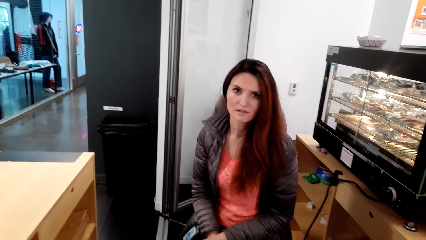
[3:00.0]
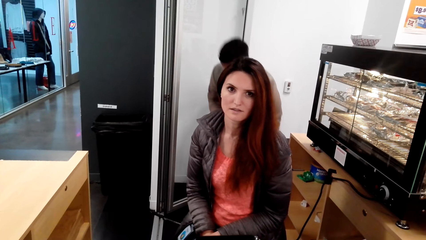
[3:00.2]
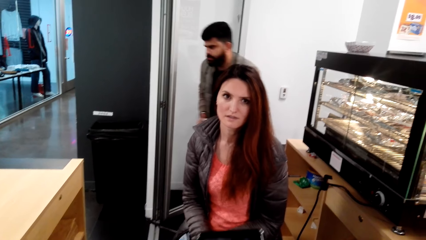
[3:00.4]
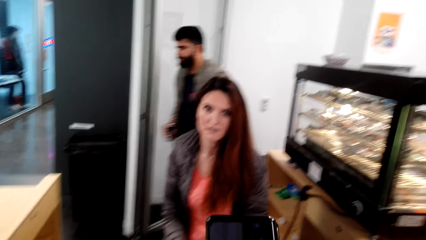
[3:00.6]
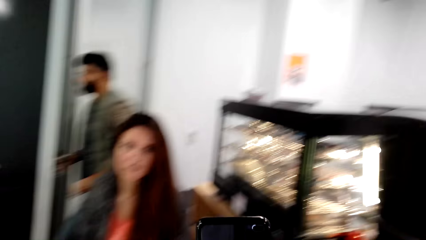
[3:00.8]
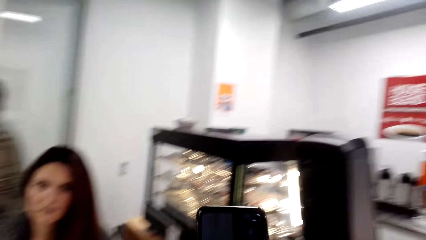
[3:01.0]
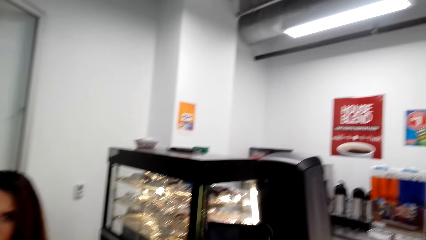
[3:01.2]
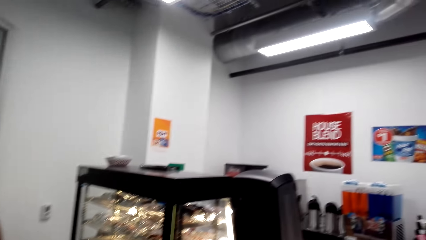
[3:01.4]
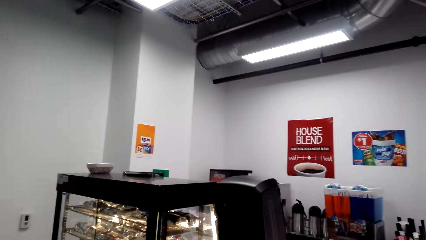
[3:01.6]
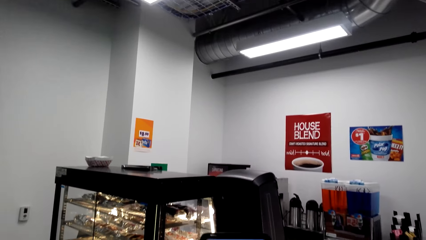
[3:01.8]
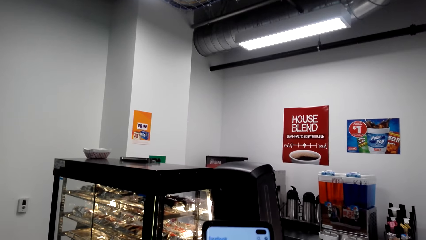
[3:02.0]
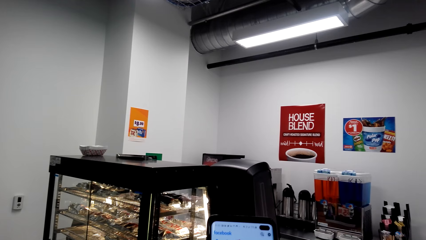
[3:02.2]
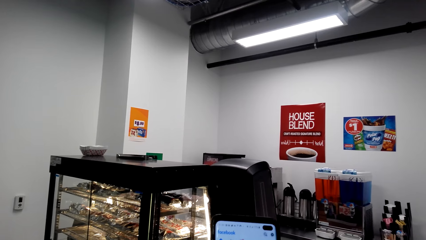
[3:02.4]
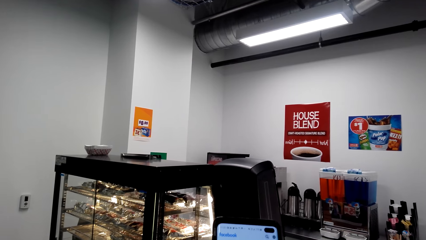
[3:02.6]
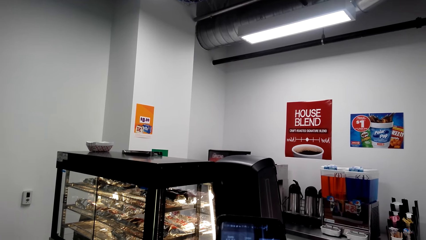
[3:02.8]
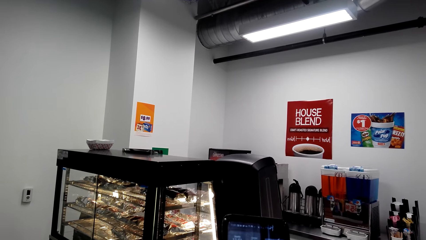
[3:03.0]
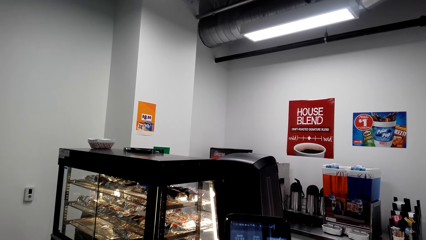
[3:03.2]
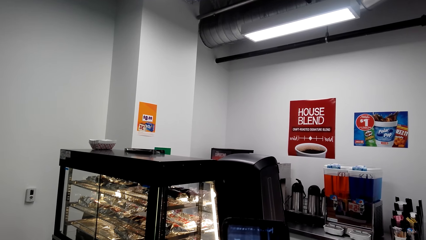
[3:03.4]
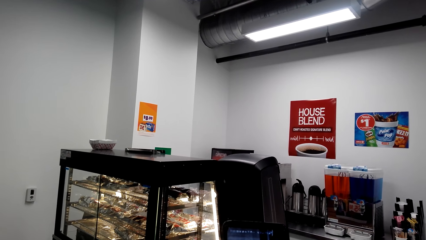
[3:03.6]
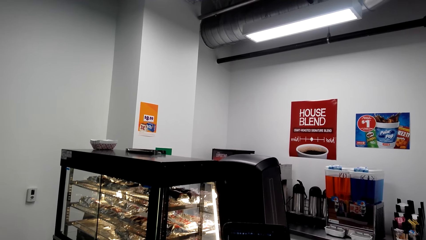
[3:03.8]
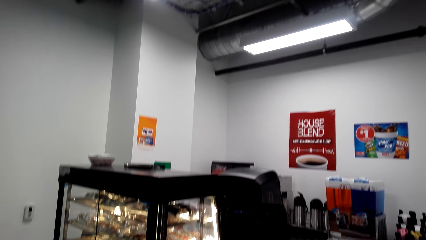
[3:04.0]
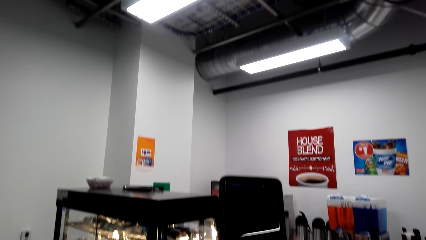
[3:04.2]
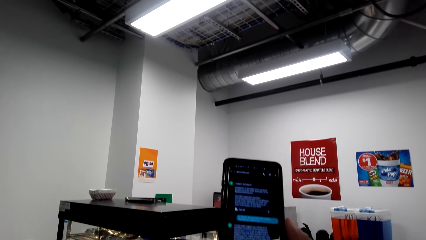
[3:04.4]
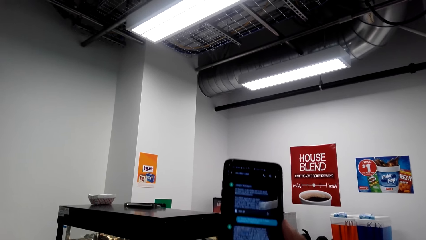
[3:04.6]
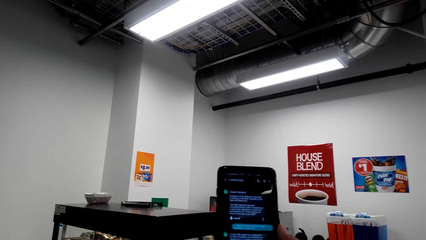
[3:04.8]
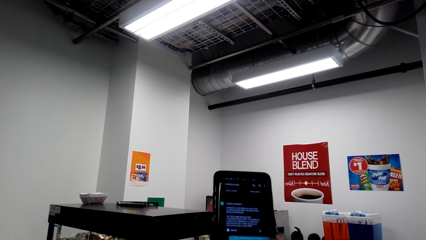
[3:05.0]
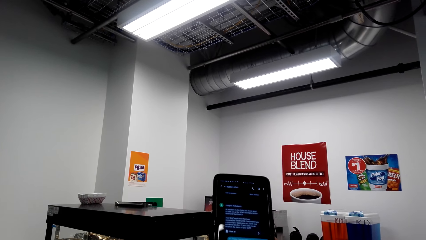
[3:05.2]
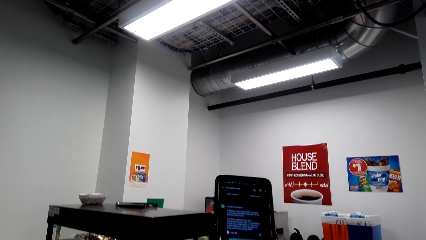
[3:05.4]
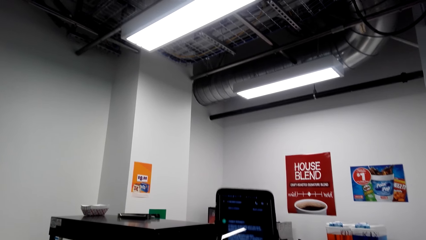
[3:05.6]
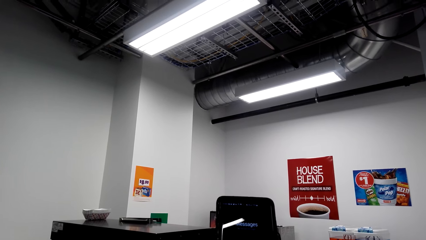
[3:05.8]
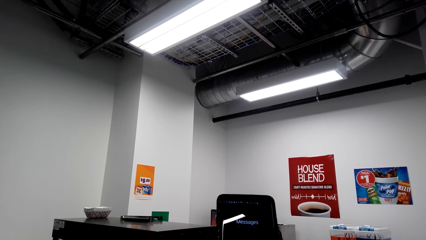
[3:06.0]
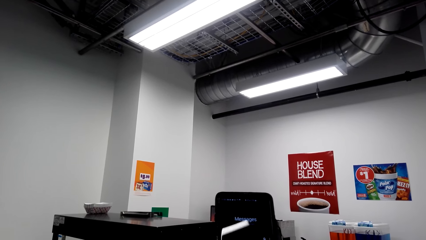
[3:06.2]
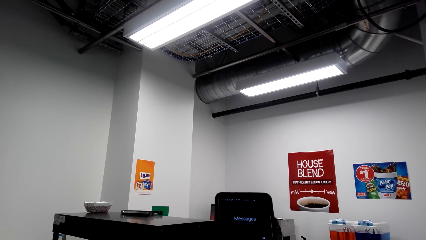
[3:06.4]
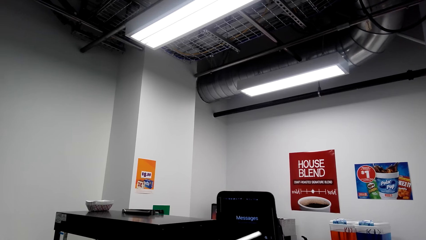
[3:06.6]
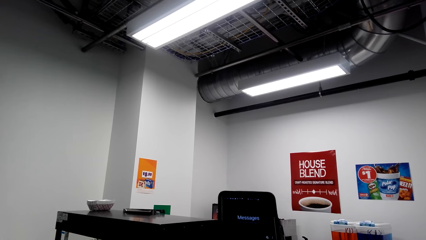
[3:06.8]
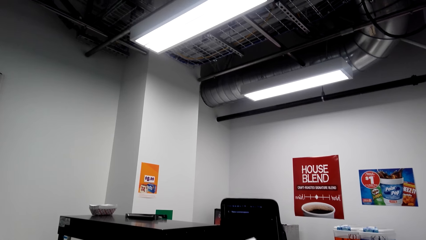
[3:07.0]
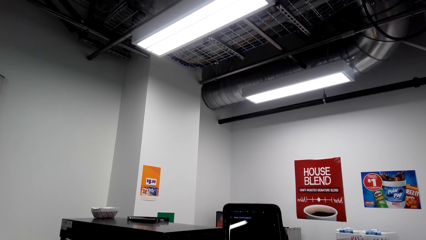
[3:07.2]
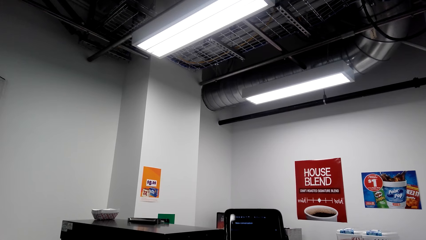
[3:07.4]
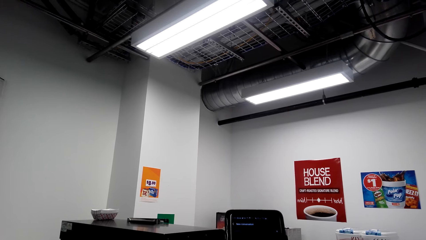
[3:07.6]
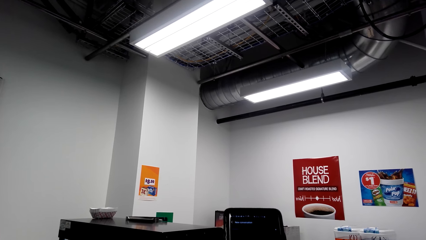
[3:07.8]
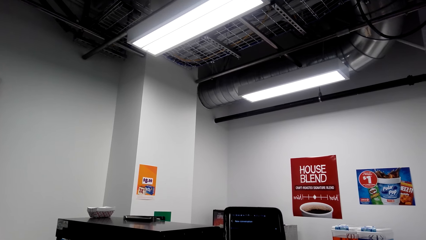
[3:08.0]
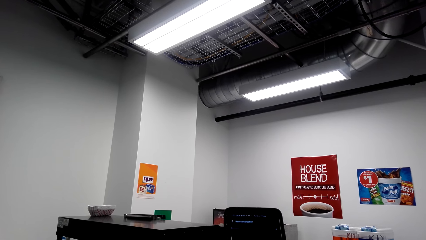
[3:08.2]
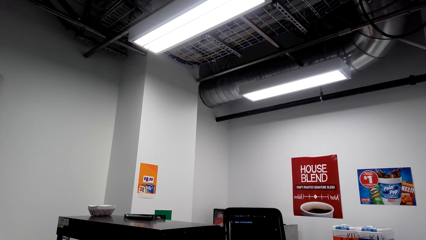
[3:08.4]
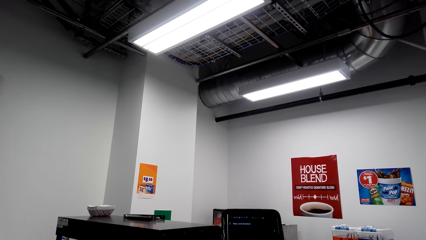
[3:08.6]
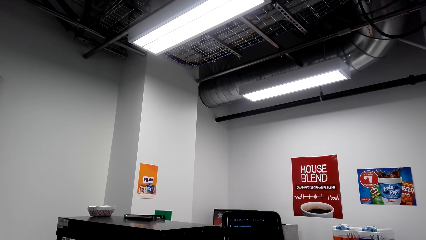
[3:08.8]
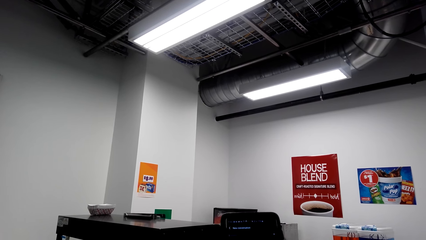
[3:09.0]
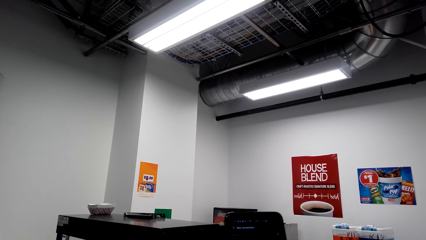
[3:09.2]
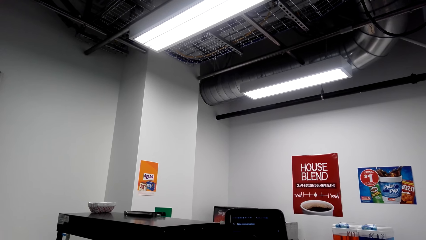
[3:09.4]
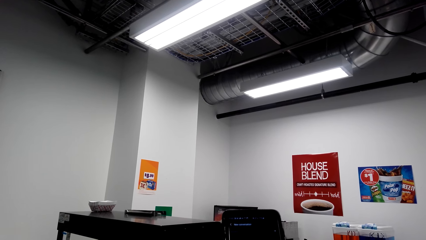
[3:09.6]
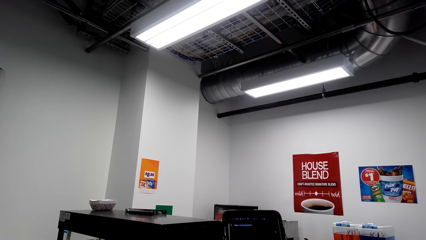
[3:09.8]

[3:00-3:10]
The camera wearer looks around. He holds a phone. He looks at his phone.

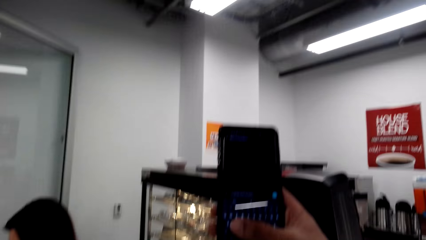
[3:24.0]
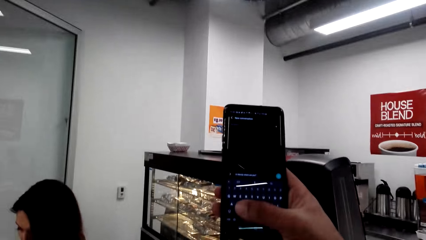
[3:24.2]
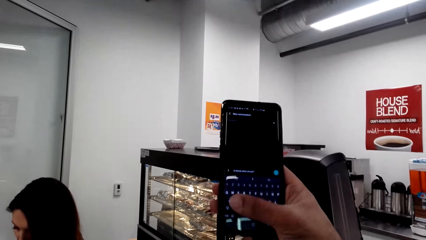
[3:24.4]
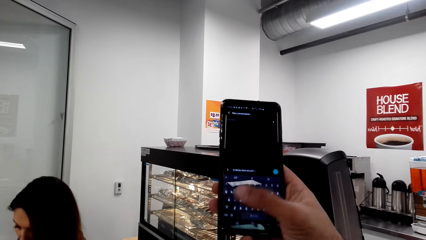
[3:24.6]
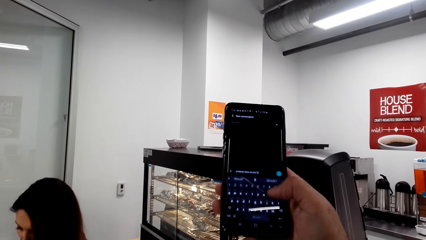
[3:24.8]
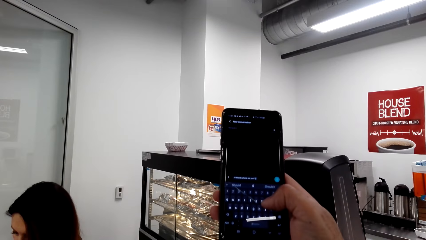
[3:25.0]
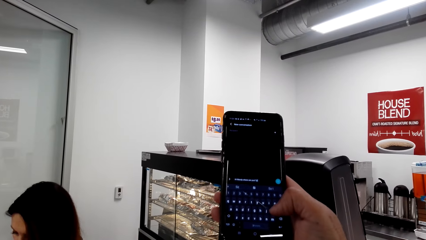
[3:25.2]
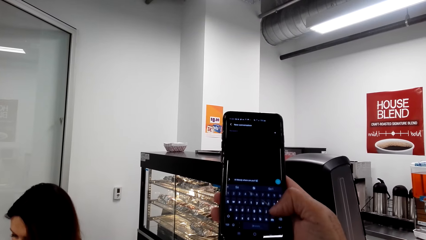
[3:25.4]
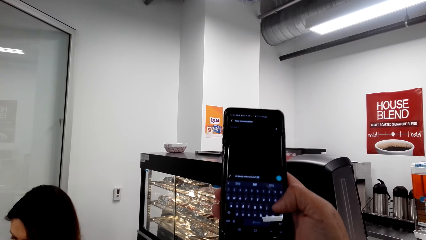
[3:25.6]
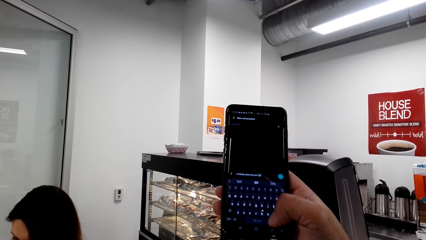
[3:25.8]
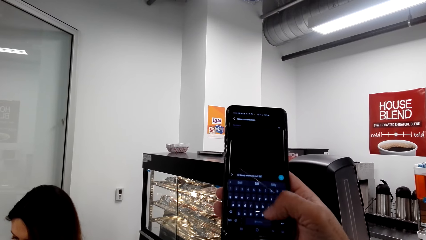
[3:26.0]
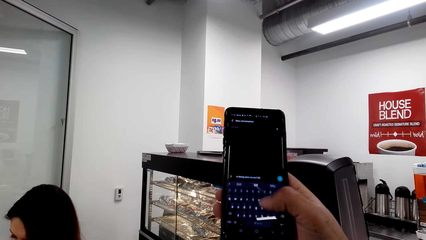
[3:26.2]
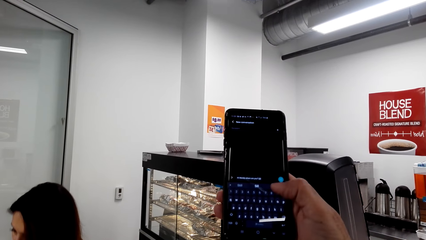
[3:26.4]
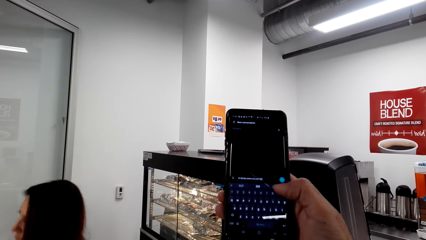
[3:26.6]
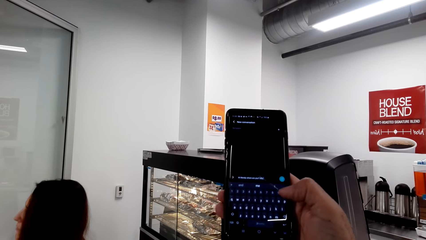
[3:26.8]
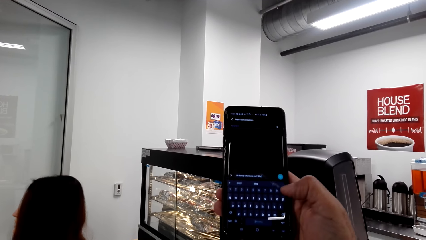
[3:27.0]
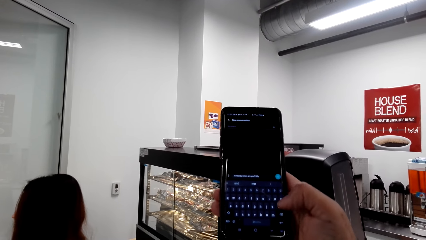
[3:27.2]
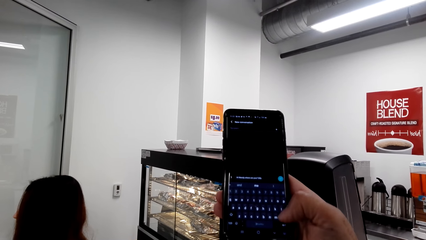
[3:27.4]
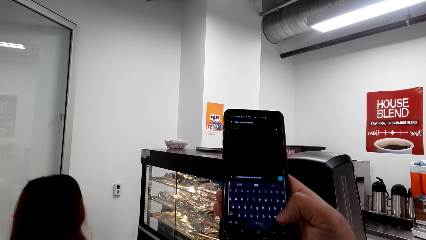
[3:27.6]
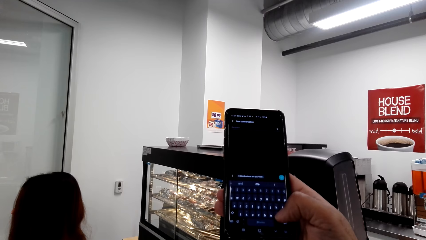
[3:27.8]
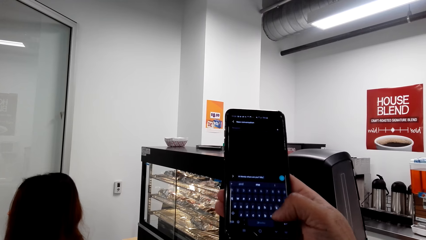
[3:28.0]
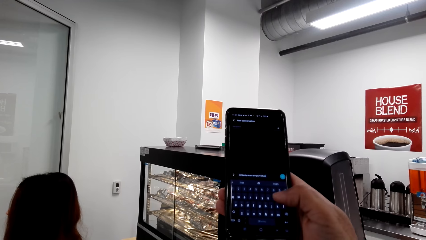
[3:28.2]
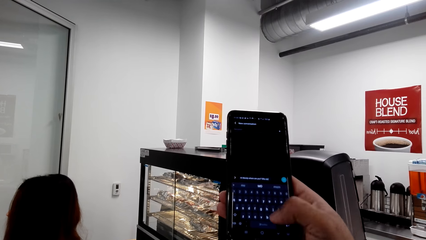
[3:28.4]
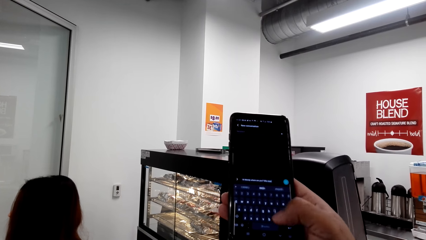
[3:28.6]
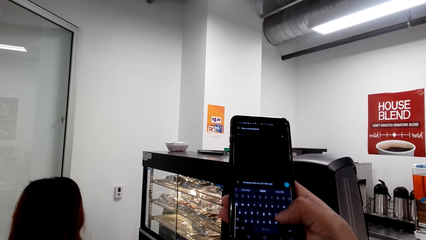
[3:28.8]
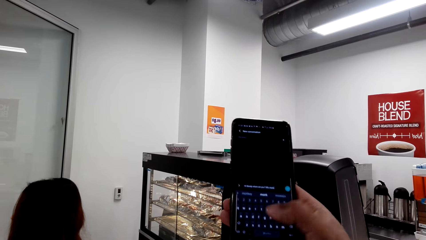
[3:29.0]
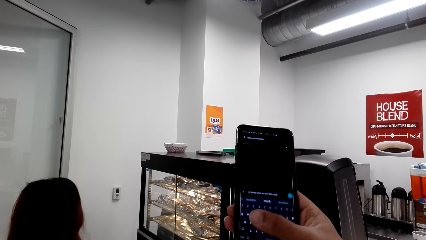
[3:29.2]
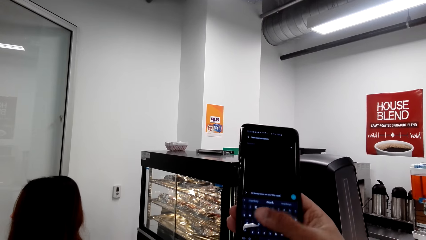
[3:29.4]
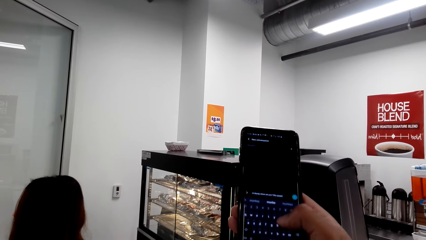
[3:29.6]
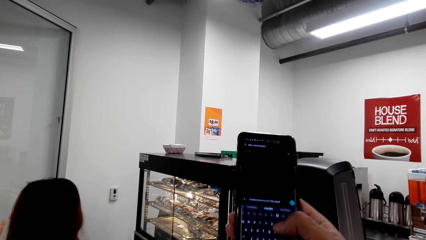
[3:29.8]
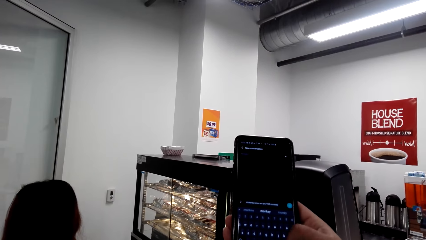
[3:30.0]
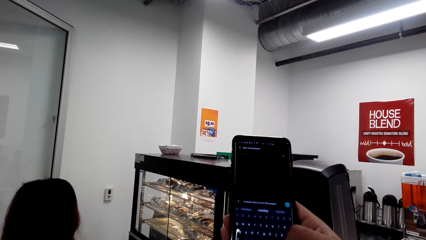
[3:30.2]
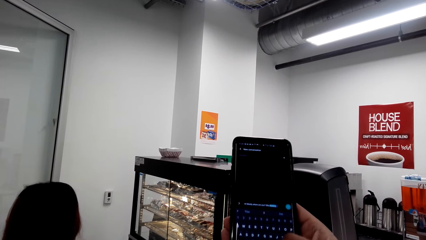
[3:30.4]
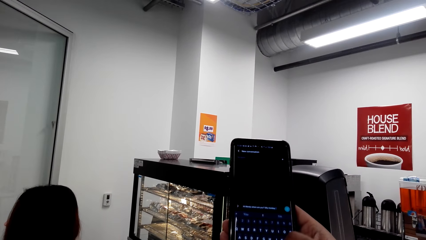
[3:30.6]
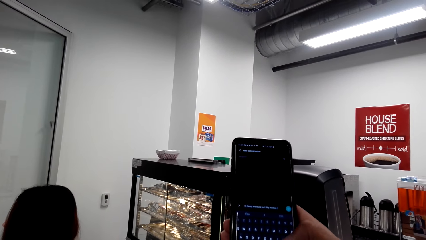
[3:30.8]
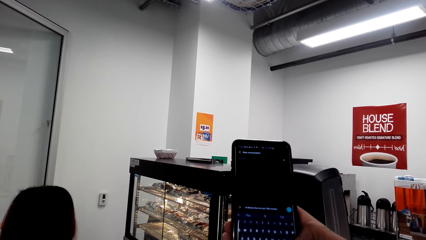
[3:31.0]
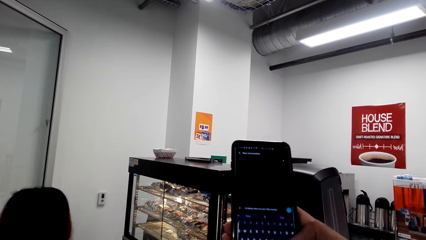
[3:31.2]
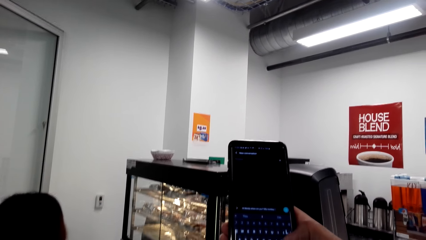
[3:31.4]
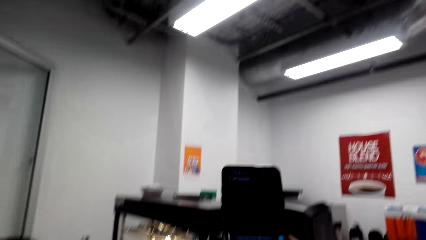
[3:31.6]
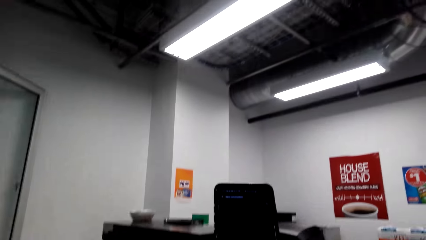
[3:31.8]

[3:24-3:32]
The camera wearer types on the phone.
